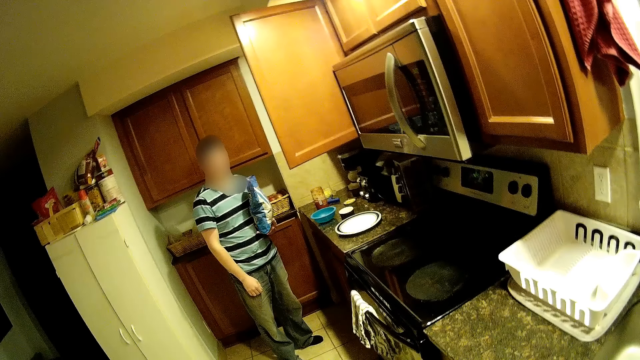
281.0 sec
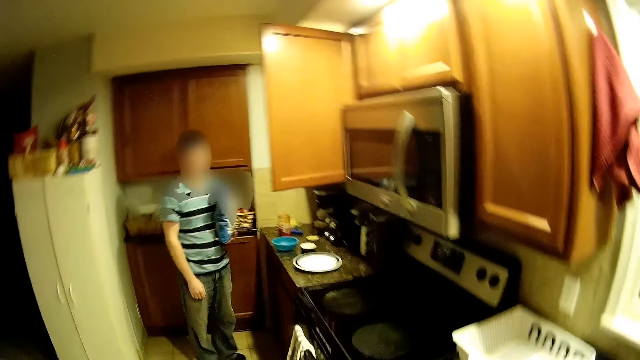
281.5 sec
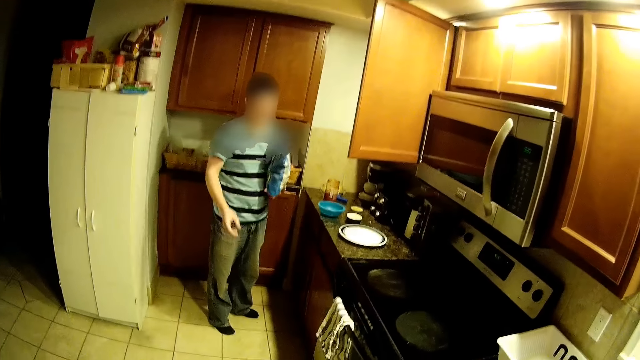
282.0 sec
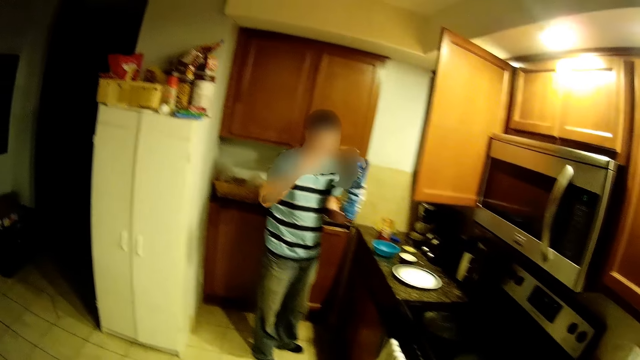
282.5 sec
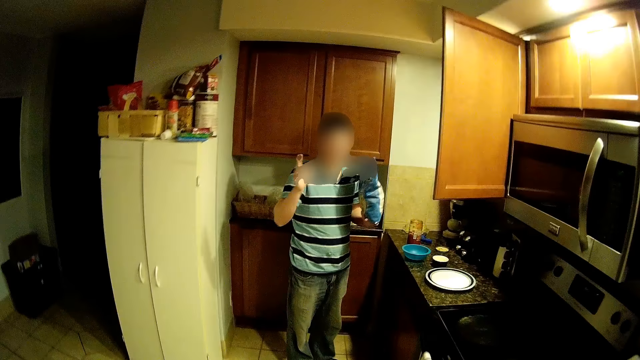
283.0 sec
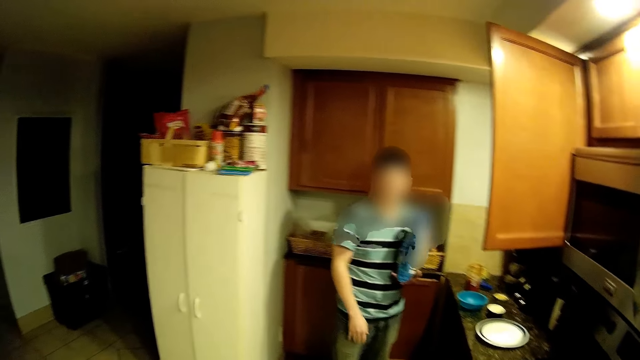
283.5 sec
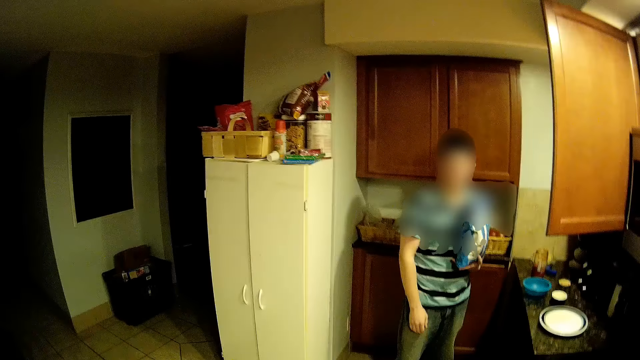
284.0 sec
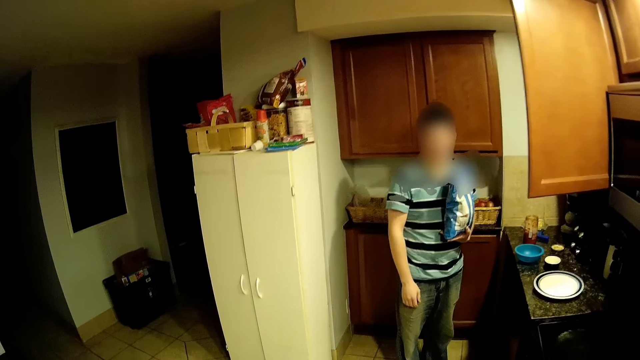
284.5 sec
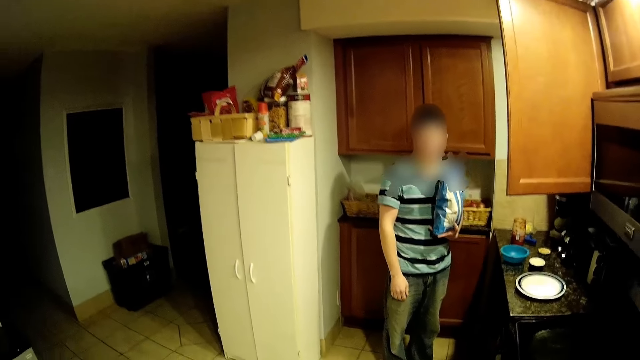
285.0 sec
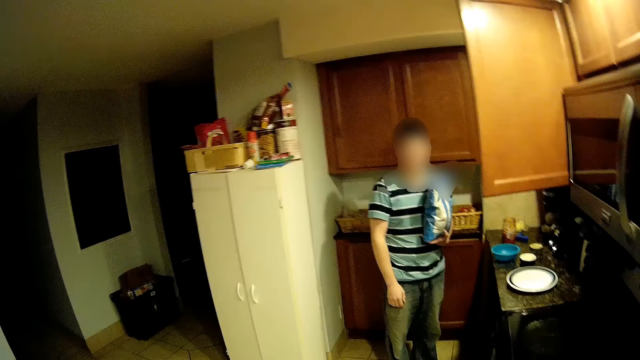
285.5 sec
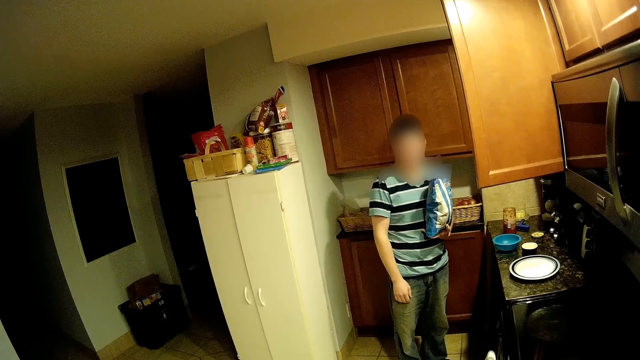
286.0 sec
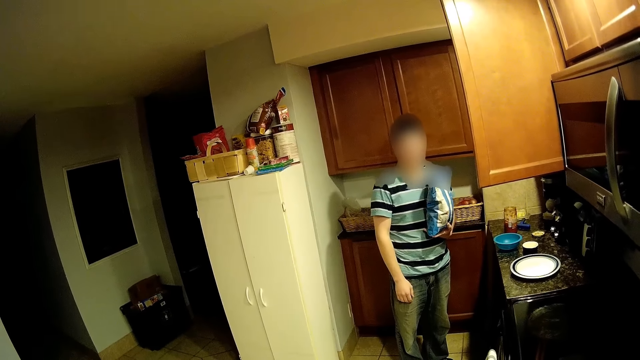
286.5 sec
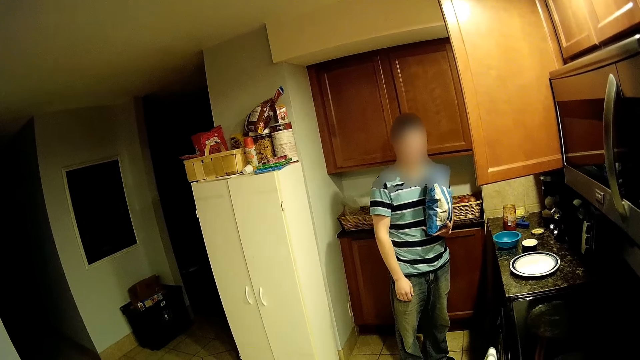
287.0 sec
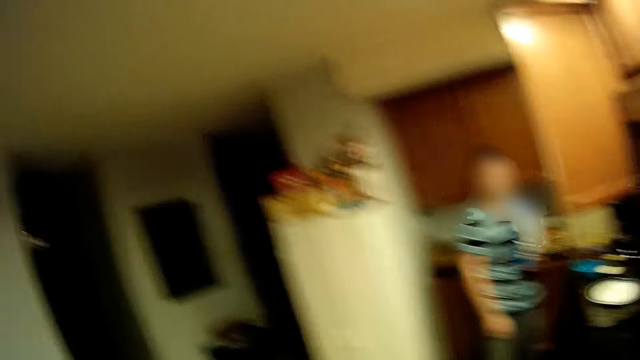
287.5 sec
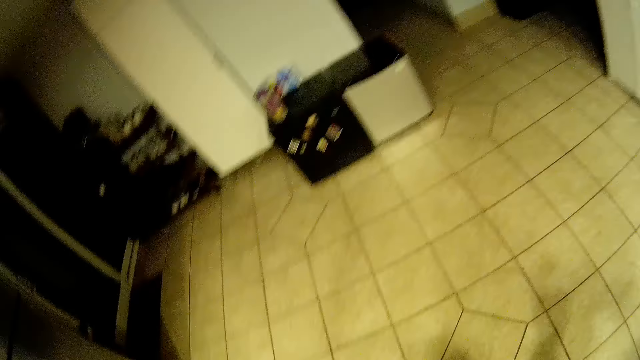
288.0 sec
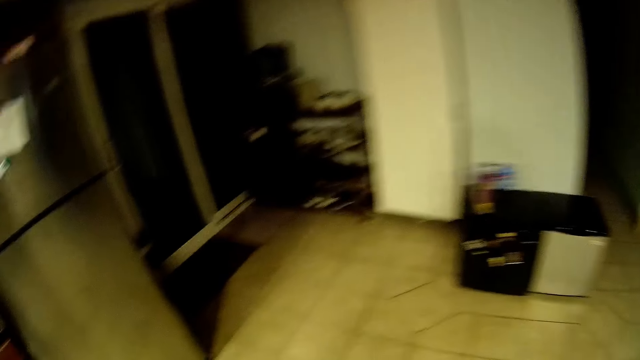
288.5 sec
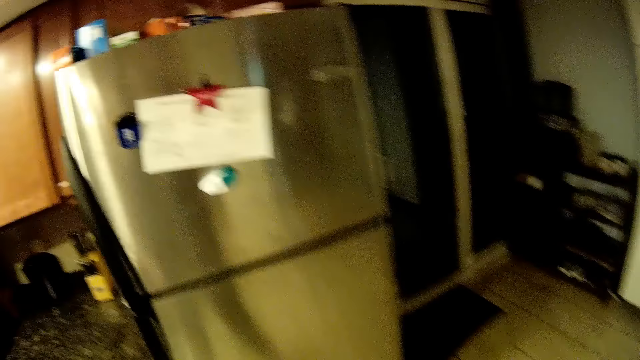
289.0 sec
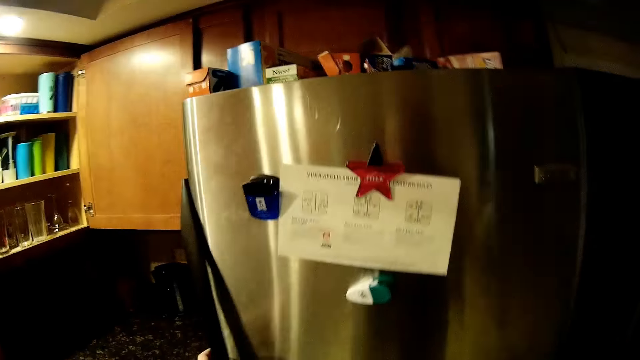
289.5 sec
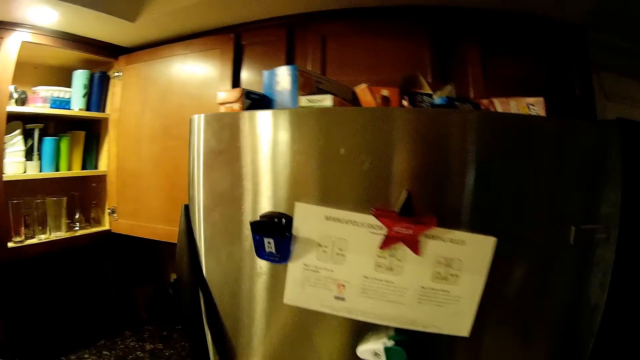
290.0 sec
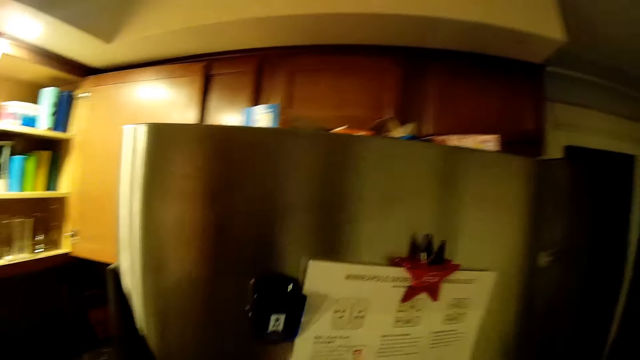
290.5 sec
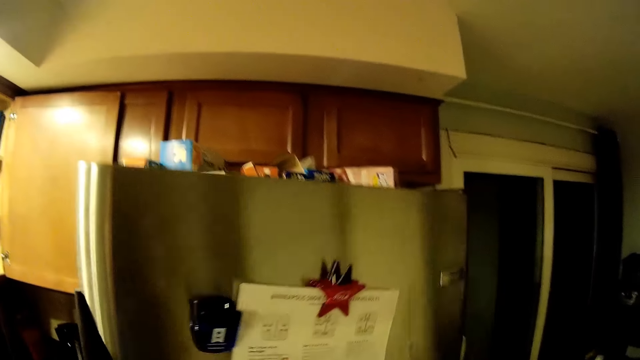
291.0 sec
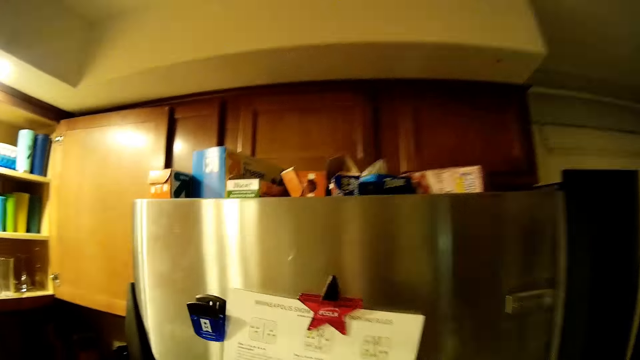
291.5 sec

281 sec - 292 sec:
A man makes gestures. The camera wearer walks around the kitchen. They open the fridge door. They close the fridge.

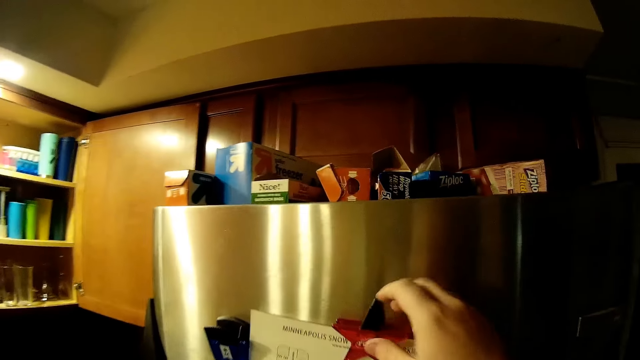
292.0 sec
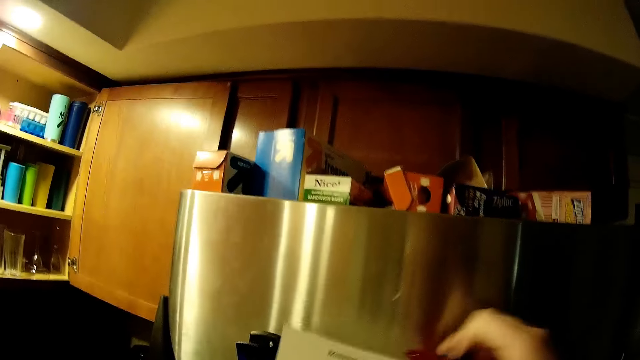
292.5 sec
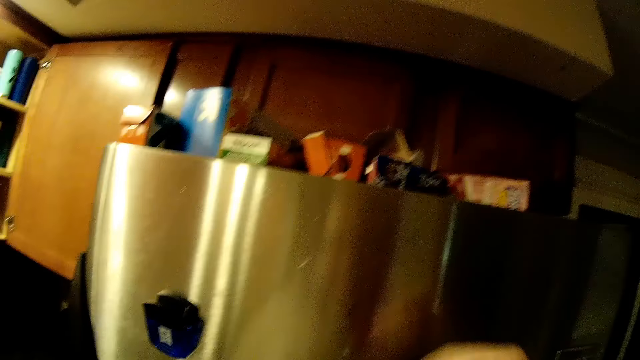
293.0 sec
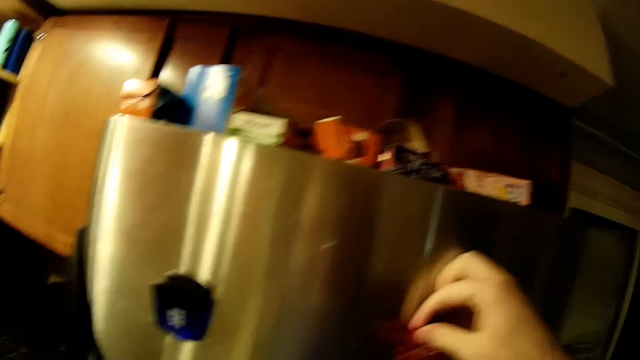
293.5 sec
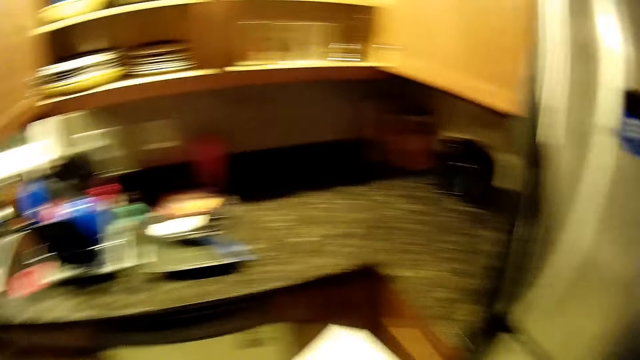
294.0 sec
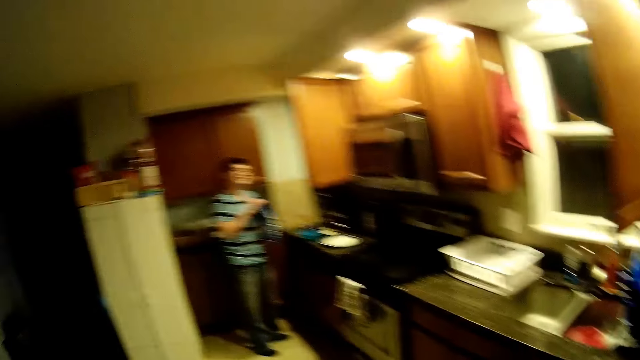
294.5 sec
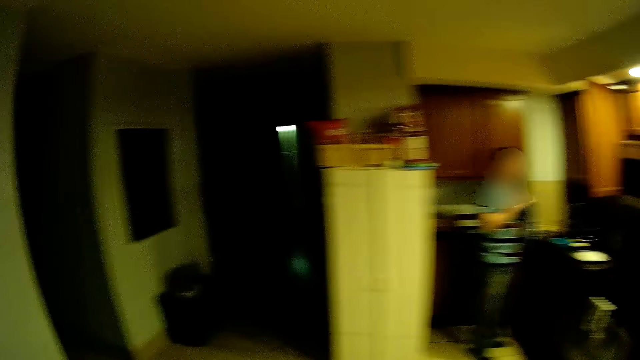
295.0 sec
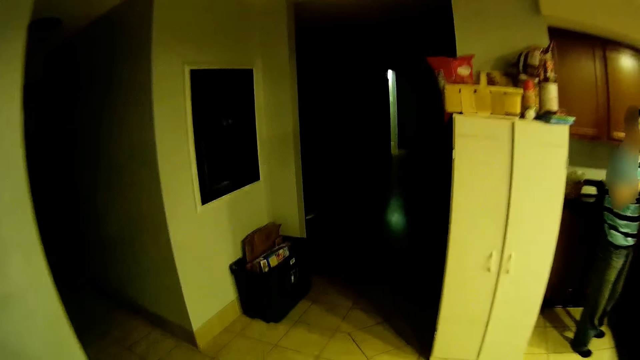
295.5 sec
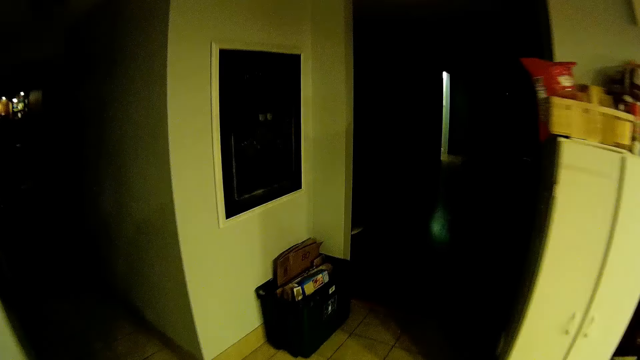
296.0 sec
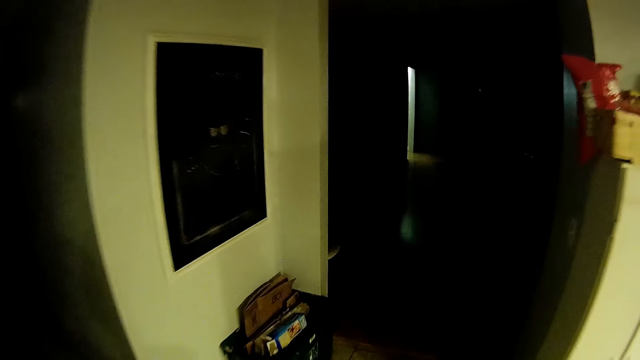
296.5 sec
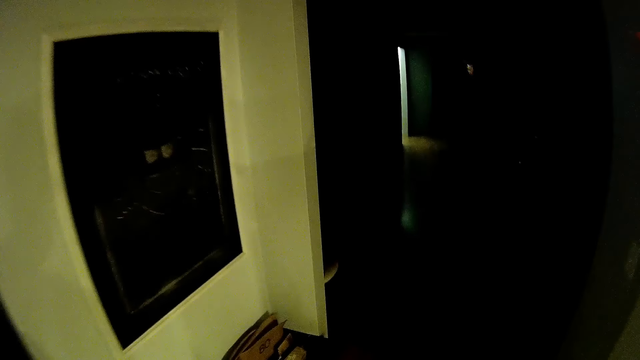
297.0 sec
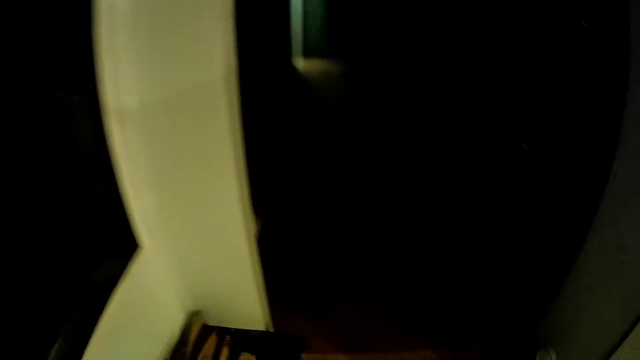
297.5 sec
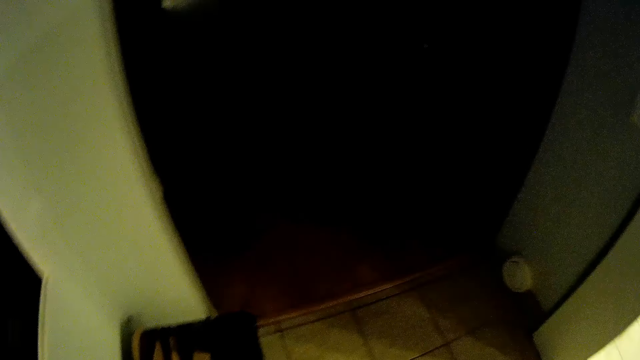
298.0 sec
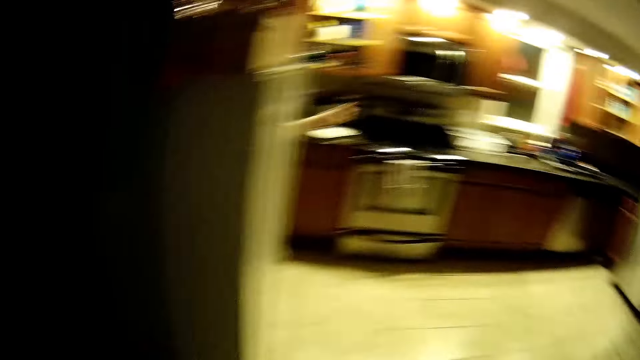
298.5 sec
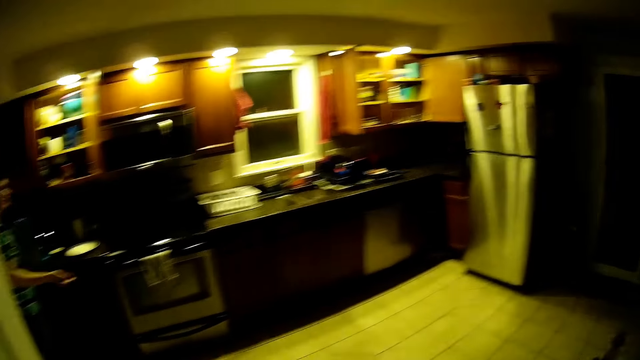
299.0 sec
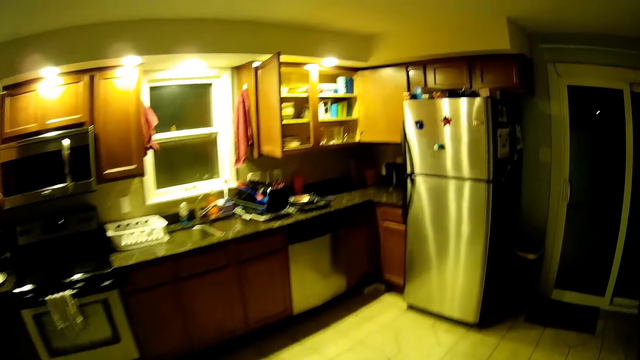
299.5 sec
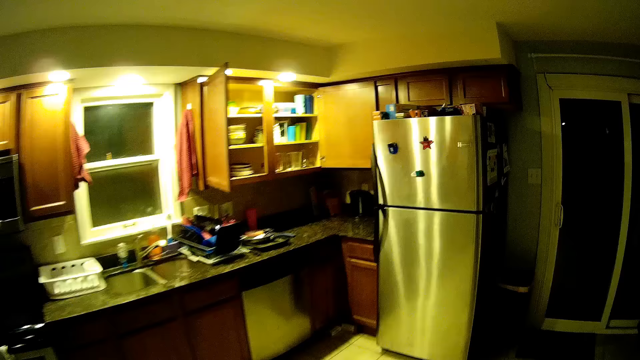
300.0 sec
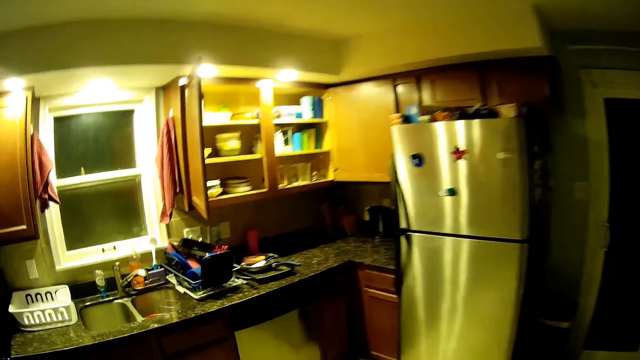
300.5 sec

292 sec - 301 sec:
The camera wearer picks up a paper from the fridge. They walk around the house.
